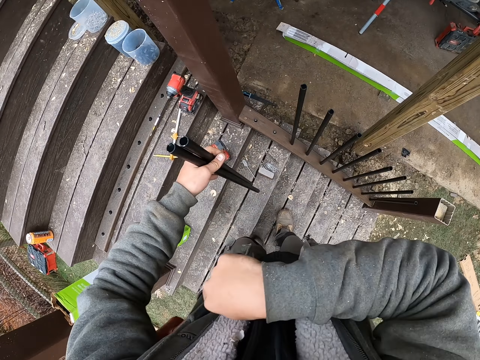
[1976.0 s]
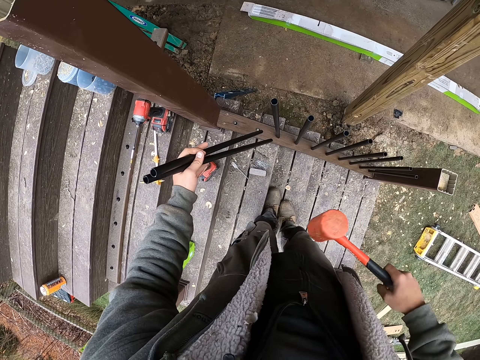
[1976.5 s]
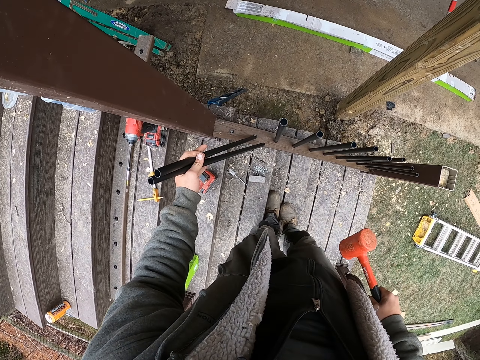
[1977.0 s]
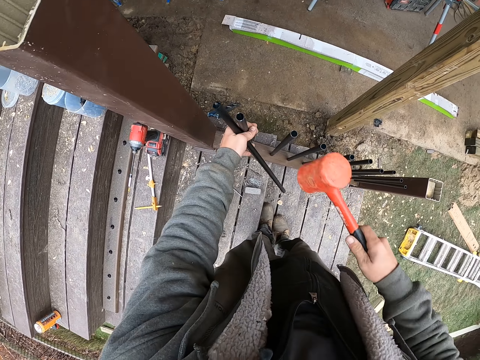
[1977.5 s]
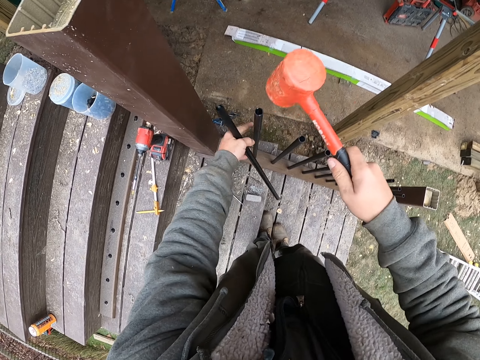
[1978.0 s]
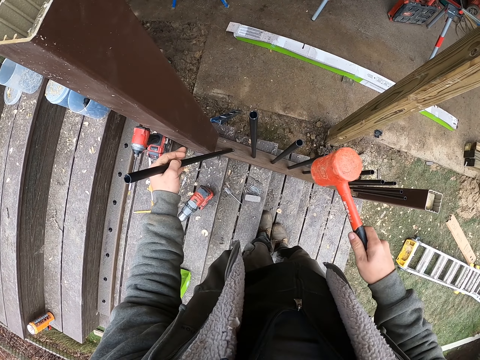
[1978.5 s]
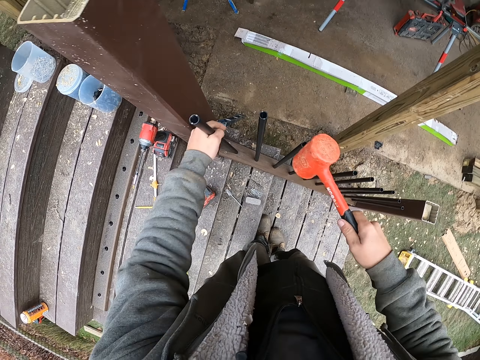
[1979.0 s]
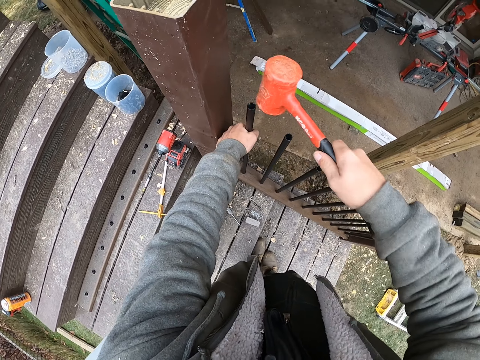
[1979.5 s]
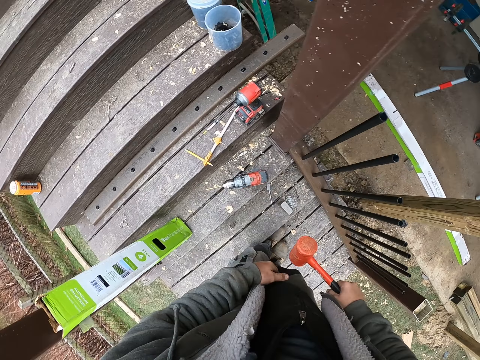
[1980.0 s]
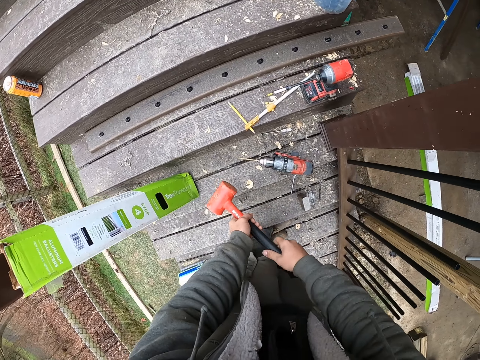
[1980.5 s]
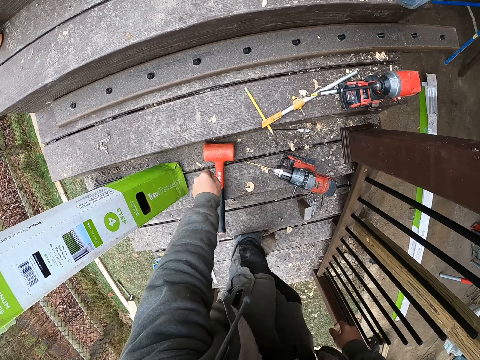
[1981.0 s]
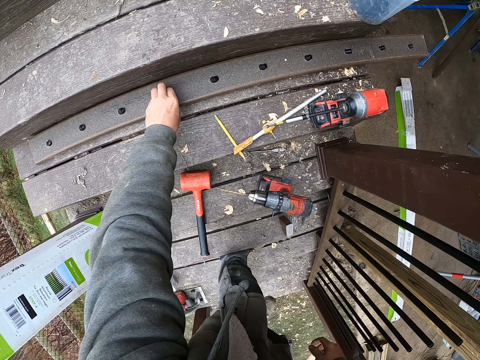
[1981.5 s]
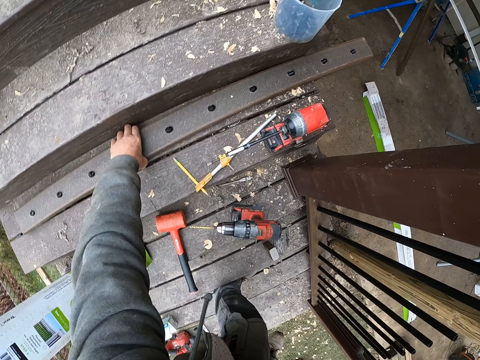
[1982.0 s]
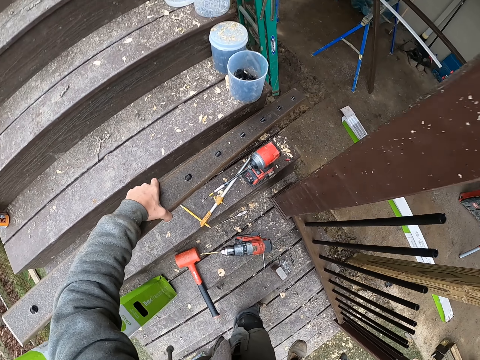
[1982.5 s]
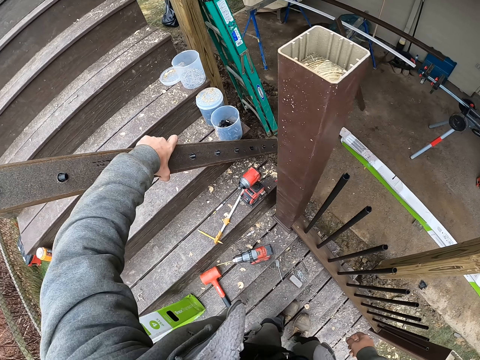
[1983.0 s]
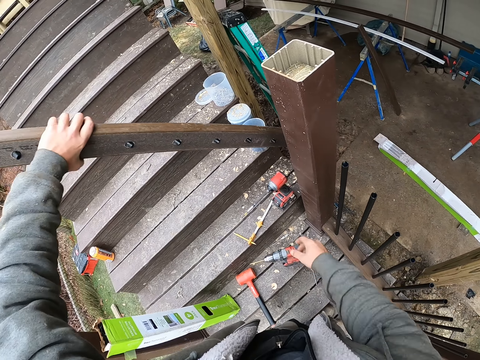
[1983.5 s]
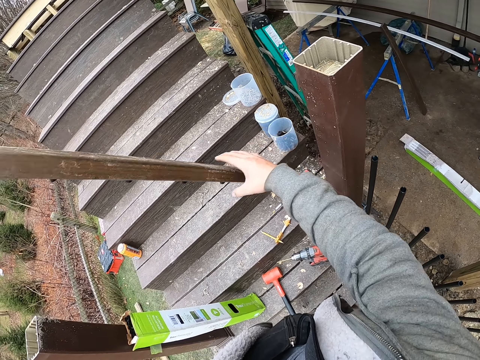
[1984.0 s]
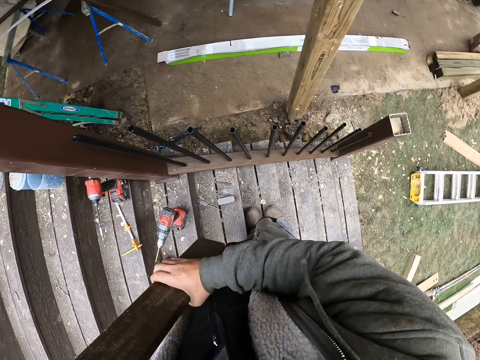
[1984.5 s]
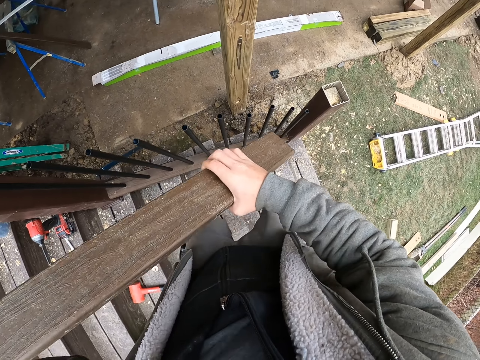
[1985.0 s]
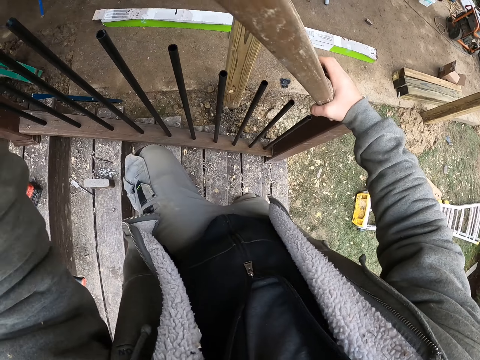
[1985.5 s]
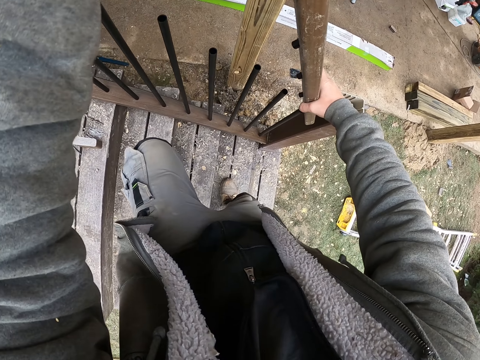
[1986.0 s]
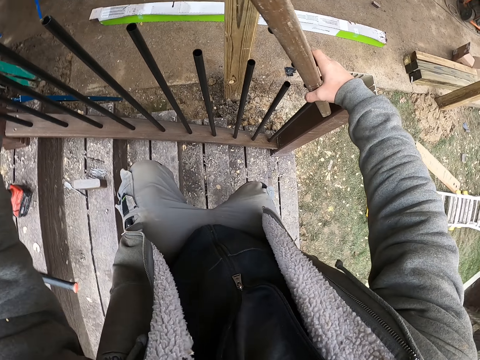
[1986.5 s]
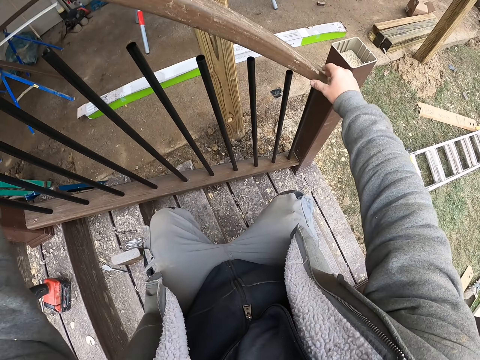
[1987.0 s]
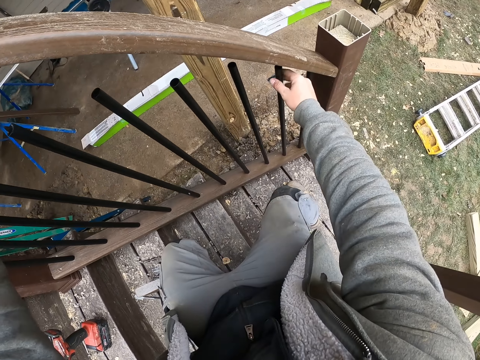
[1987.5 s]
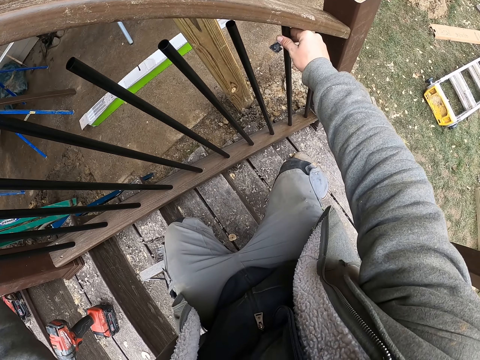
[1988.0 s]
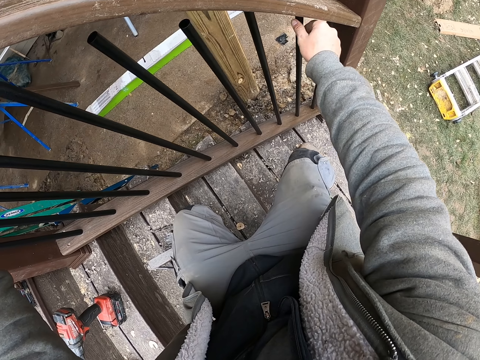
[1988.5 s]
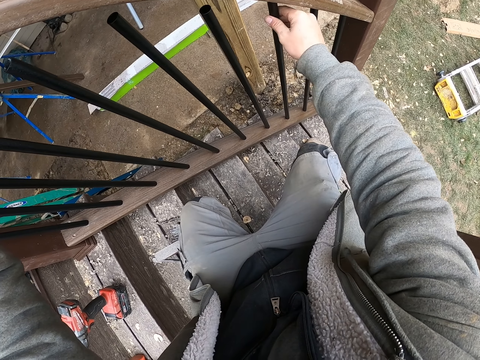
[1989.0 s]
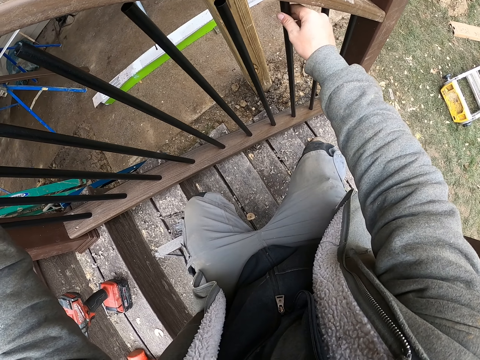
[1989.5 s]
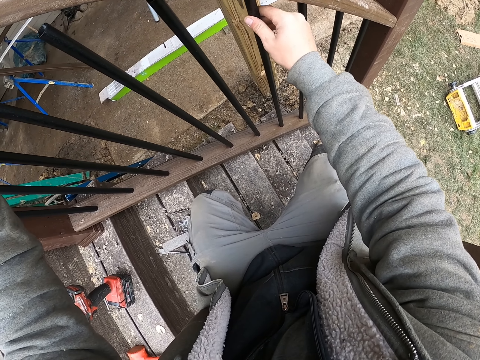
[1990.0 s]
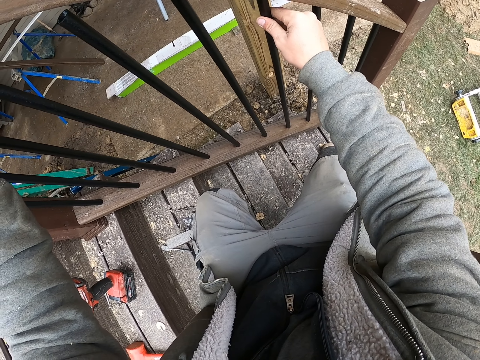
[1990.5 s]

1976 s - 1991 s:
The camera wearer picks the hammer from the armpit. They fit a bar on the stair bar fitting. They hammer the bar in the fitting with the hammer. They fit a bar on the stair bar fitting. They hammer the bar in the fitting with the hammer. They shift the hammer to the left hand. They drop the hammer on the staircase. They pick the balcony wood hand rail from the stair. They fit the hand rail on the bars on the stair.

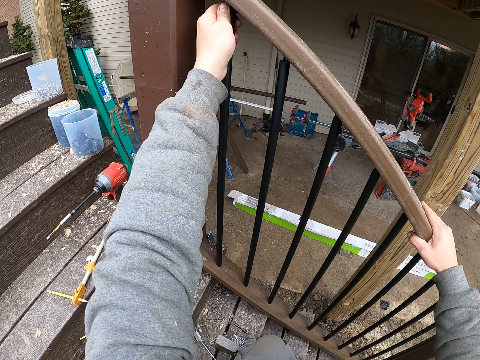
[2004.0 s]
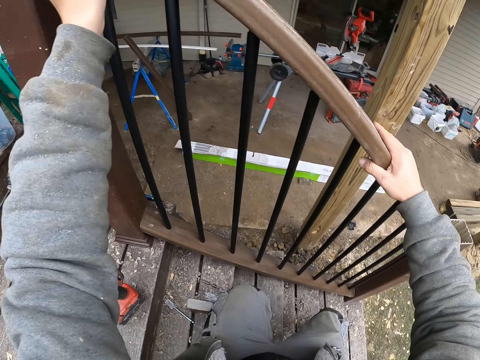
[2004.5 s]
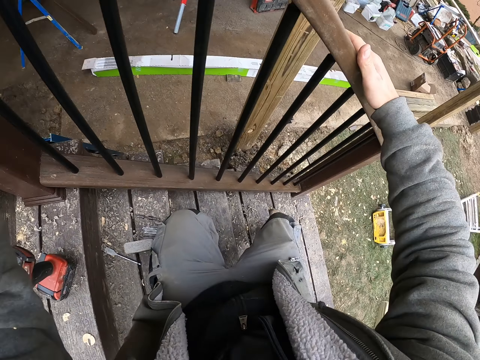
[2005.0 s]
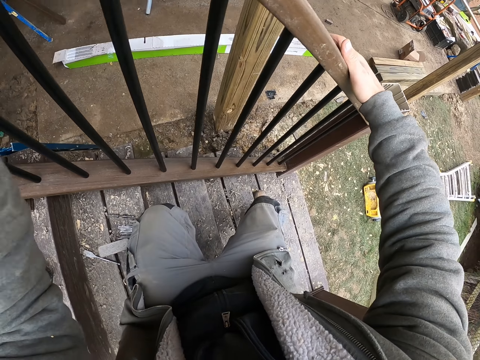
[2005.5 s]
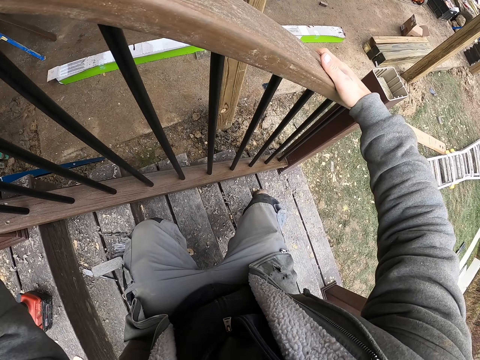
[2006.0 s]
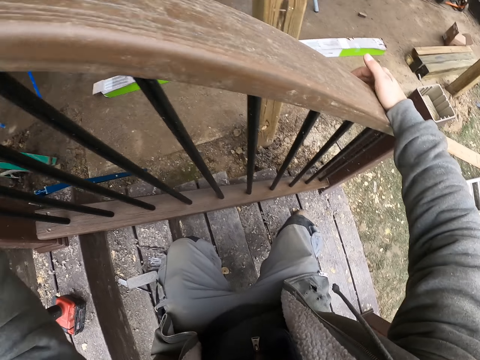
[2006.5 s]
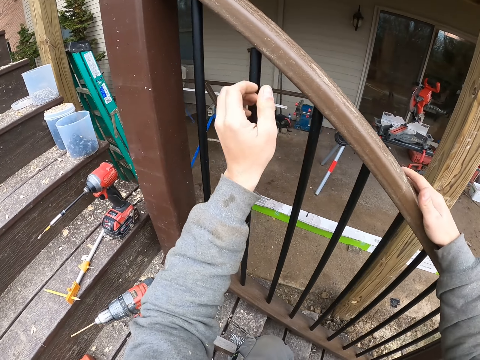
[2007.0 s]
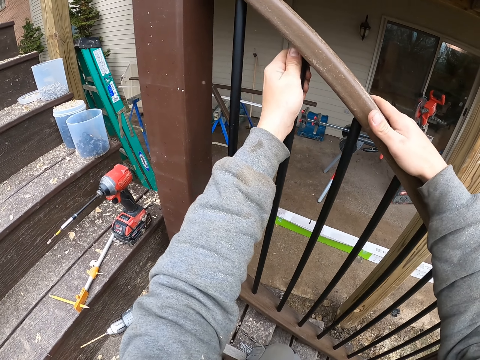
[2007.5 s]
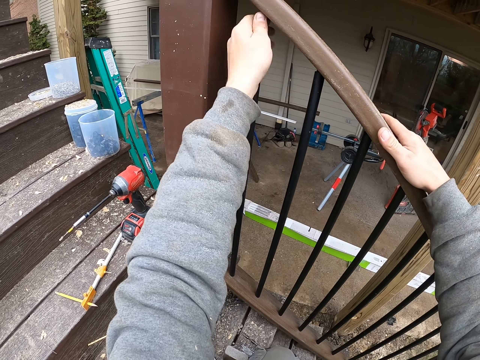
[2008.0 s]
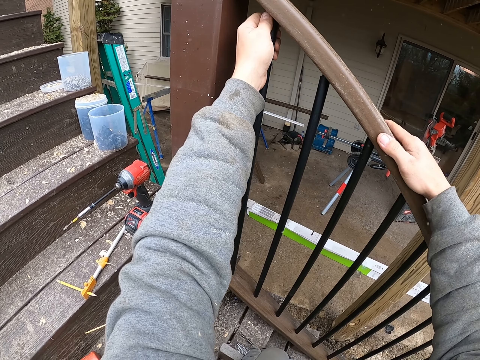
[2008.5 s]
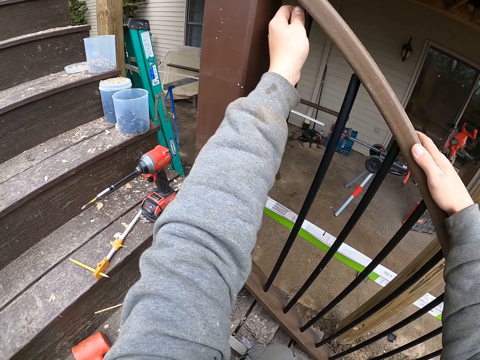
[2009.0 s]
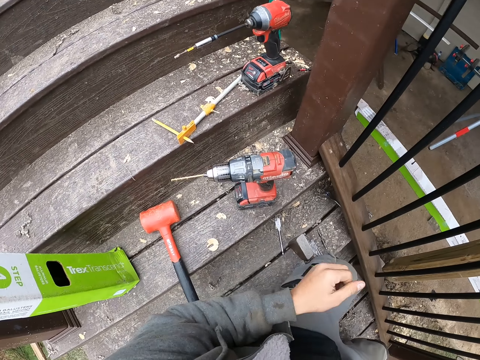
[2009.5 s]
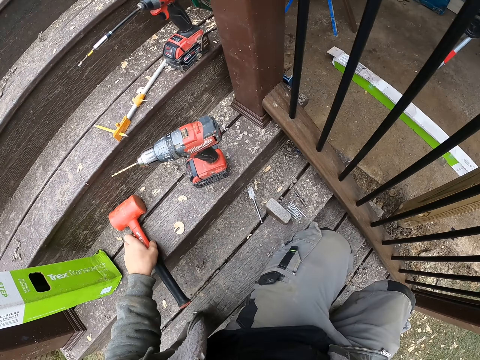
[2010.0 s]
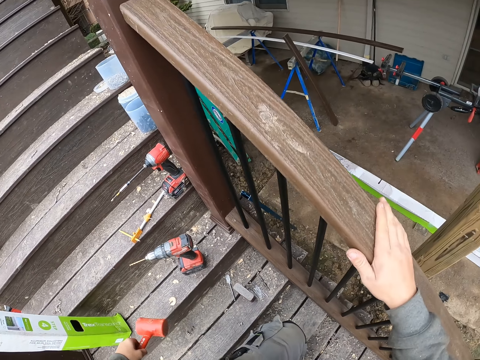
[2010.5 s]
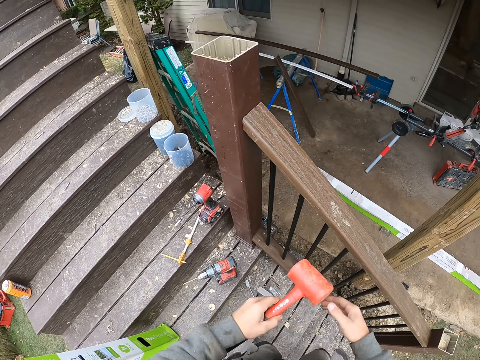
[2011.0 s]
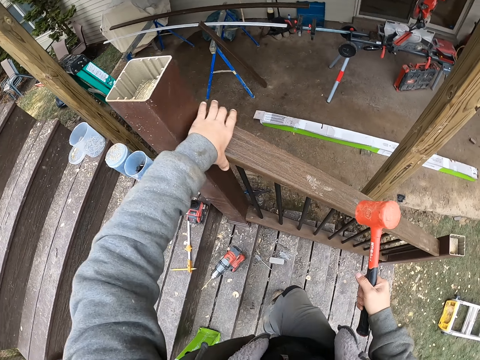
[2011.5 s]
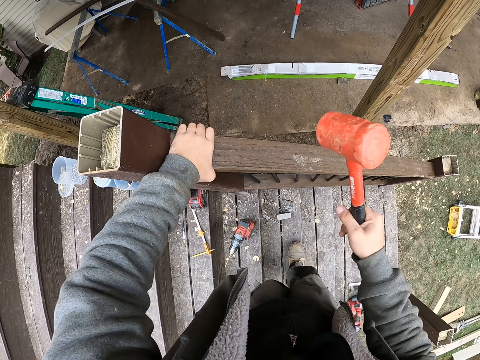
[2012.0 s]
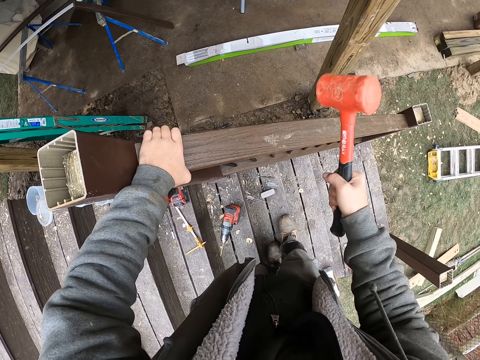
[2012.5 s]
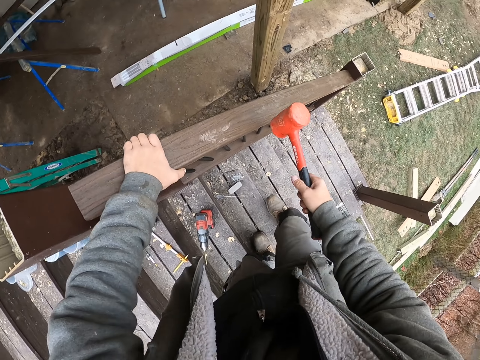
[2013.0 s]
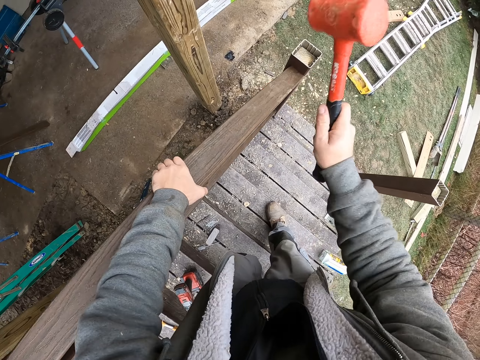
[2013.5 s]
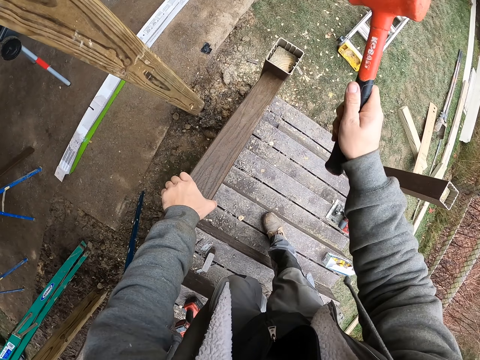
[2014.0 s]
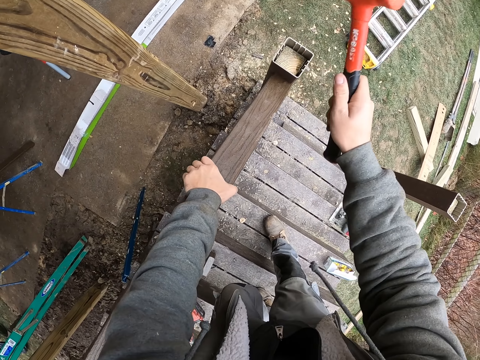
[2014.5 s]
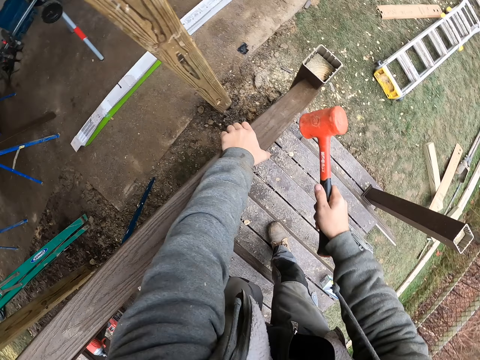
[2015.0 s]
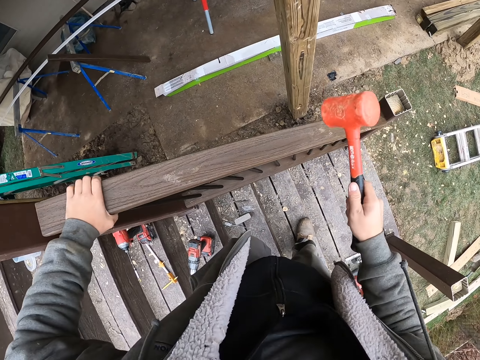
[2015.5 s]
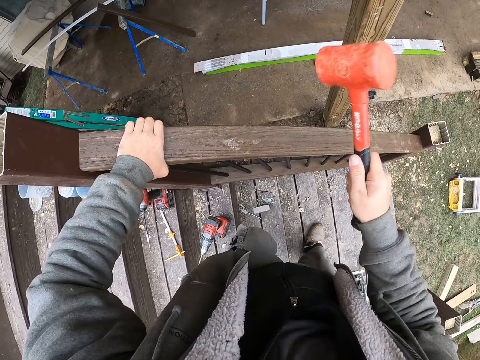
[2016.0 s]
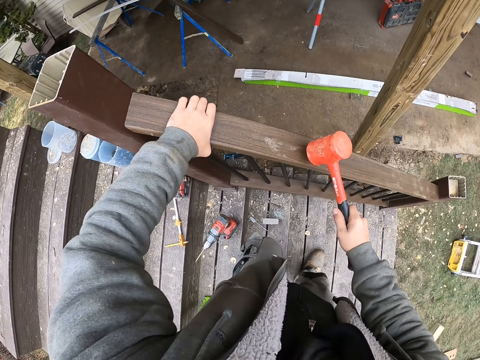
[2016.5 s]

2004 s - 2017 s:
The camera wearer slides his hands on the staircase handrail. He hits the staircase handrail with the right hand. He fixes the staircase handrail on the grills. He picks the hammer on the stair. He shifts the hammer to the right hand. He hammers the hand rail on the bars with the hammer.
